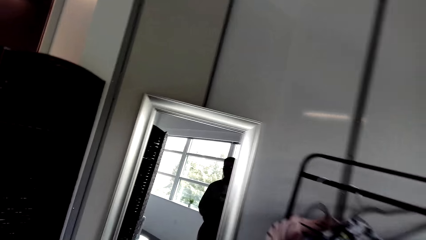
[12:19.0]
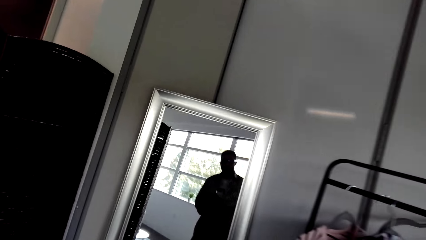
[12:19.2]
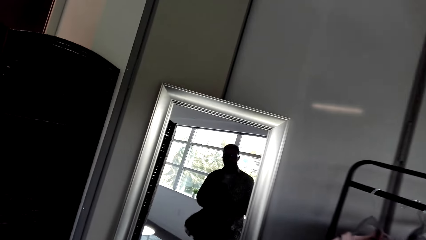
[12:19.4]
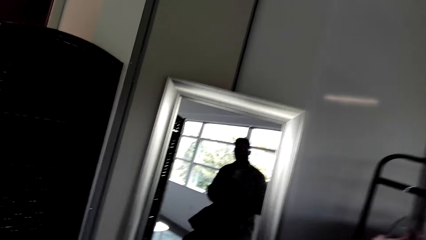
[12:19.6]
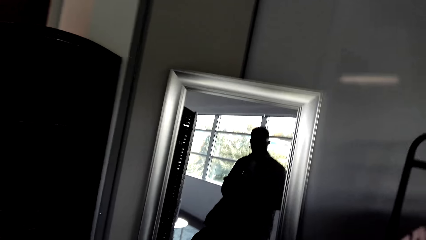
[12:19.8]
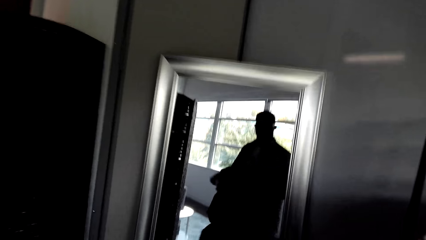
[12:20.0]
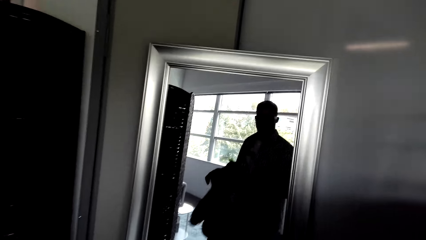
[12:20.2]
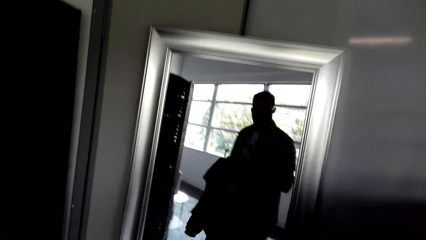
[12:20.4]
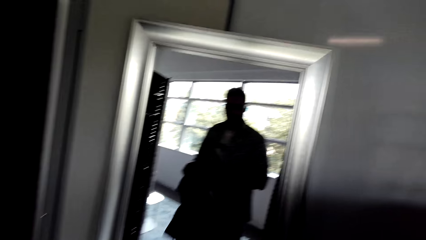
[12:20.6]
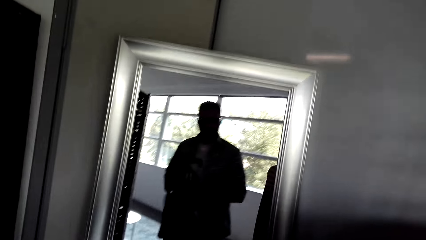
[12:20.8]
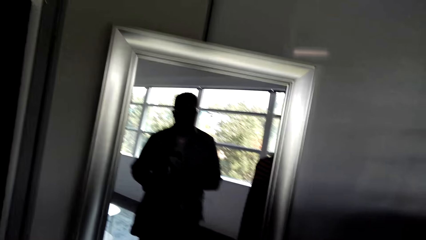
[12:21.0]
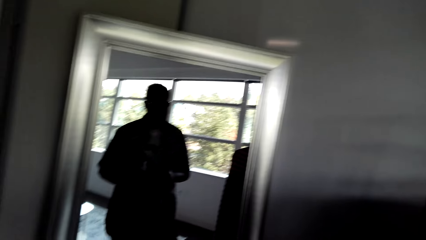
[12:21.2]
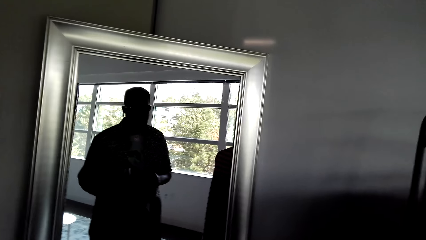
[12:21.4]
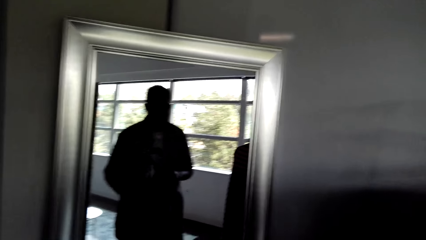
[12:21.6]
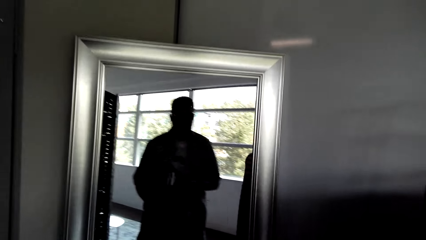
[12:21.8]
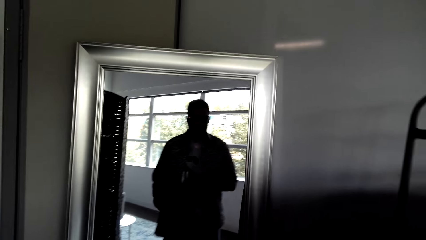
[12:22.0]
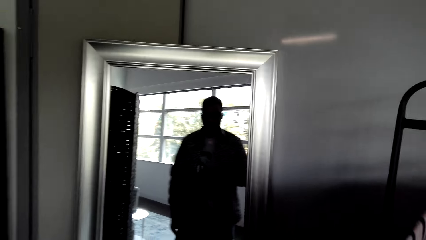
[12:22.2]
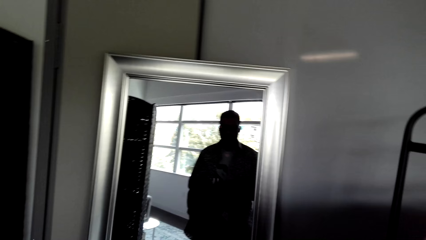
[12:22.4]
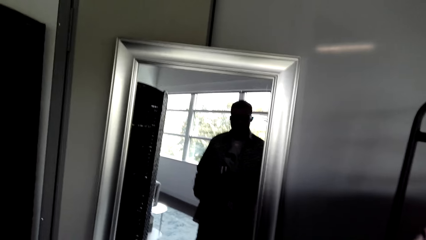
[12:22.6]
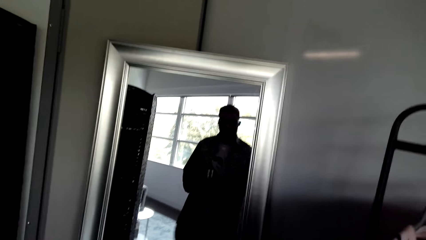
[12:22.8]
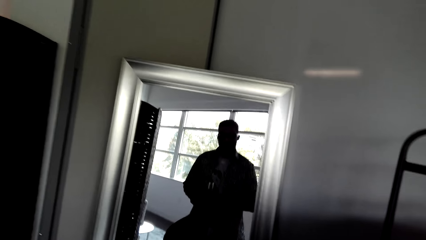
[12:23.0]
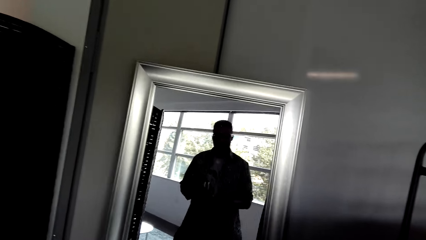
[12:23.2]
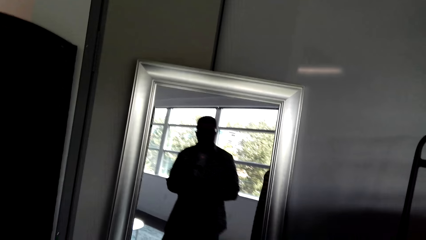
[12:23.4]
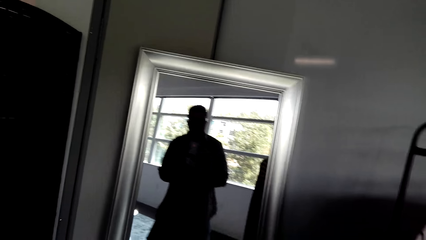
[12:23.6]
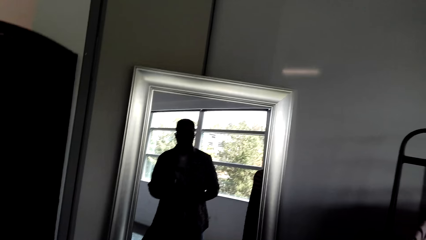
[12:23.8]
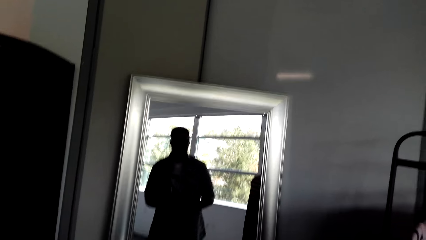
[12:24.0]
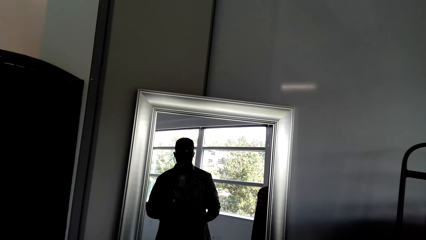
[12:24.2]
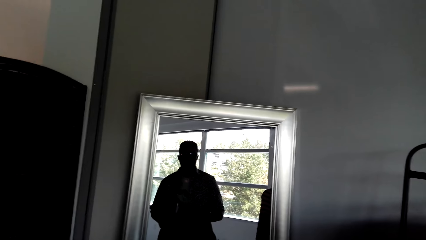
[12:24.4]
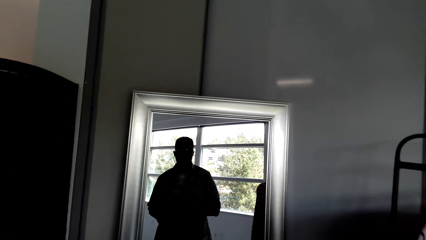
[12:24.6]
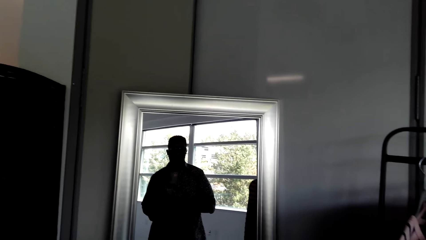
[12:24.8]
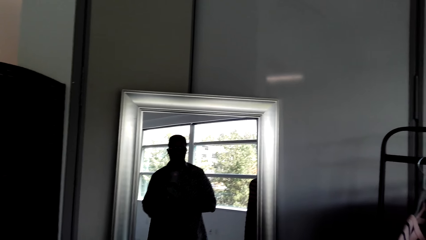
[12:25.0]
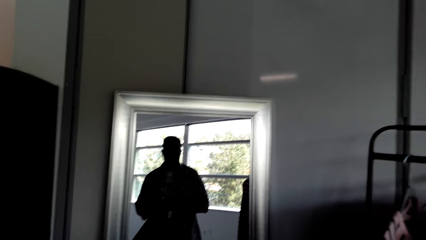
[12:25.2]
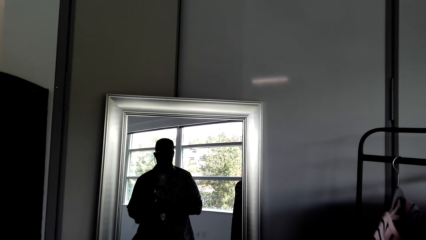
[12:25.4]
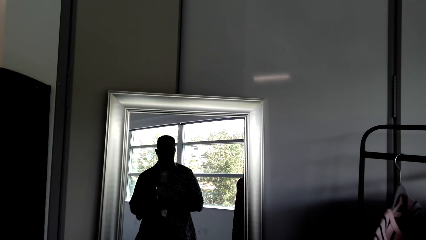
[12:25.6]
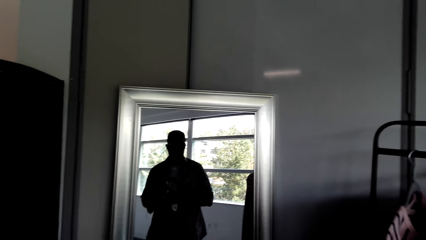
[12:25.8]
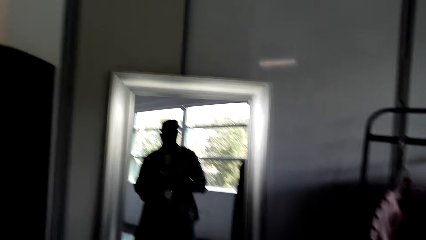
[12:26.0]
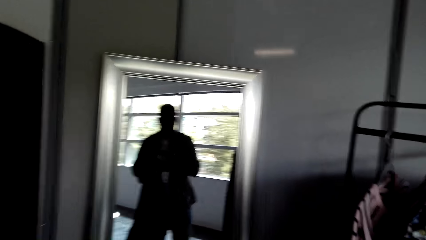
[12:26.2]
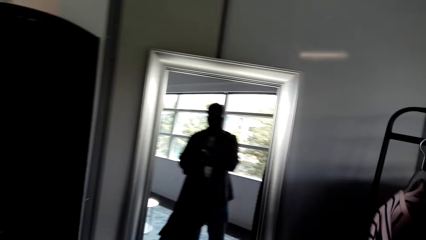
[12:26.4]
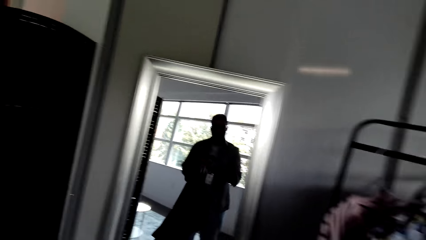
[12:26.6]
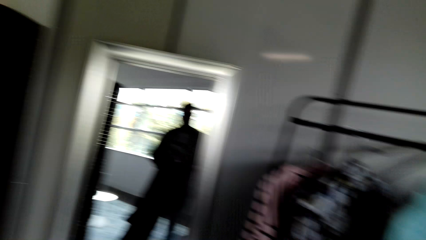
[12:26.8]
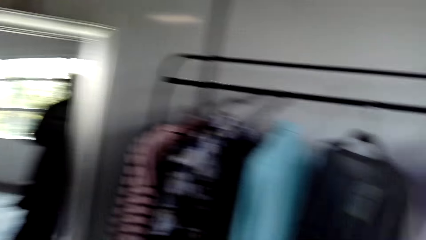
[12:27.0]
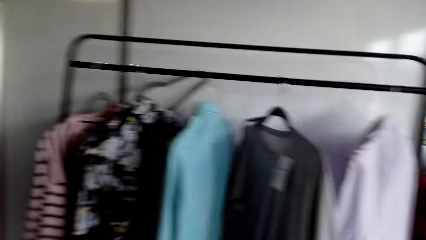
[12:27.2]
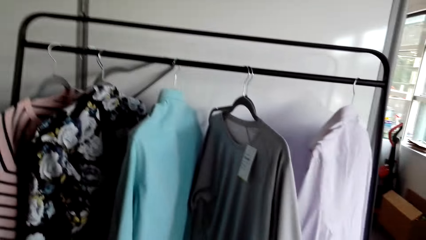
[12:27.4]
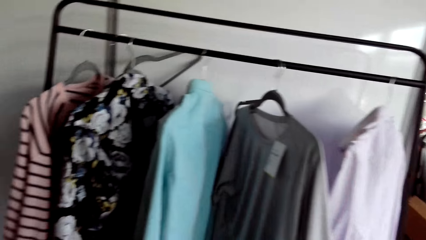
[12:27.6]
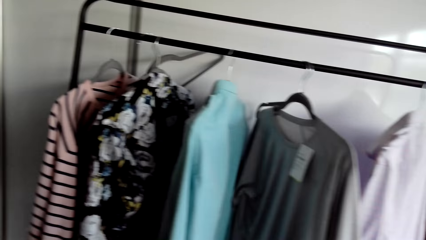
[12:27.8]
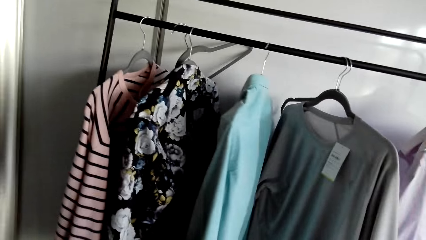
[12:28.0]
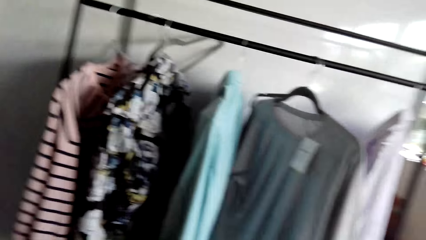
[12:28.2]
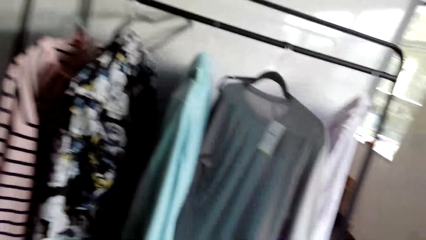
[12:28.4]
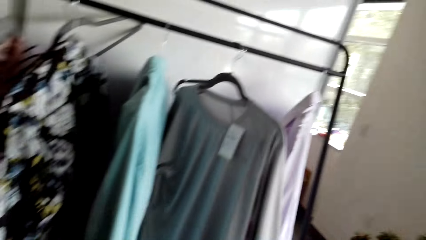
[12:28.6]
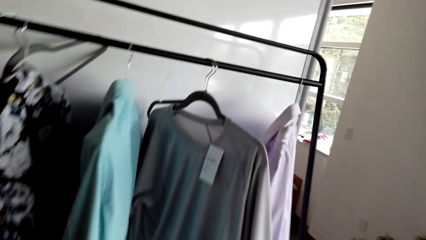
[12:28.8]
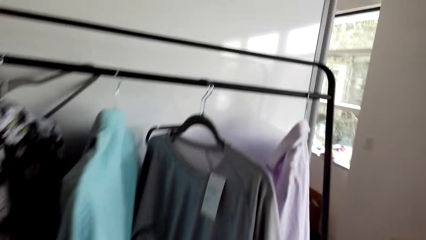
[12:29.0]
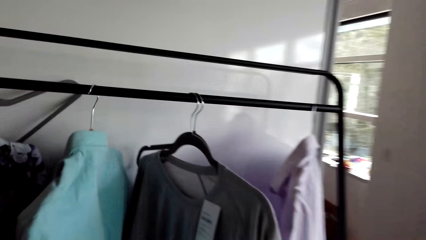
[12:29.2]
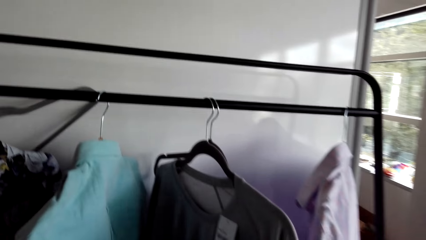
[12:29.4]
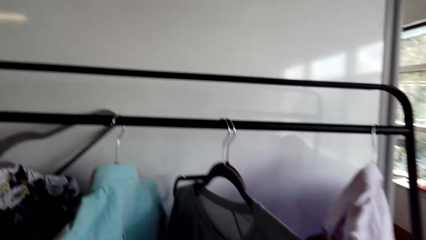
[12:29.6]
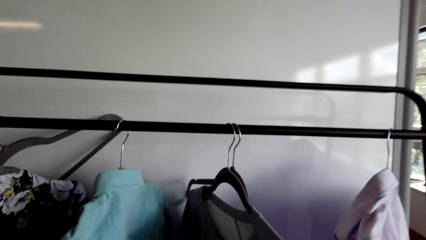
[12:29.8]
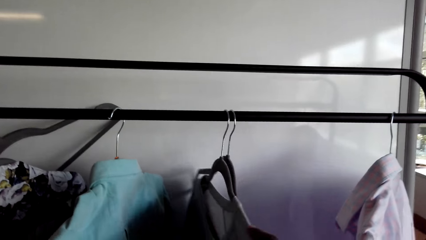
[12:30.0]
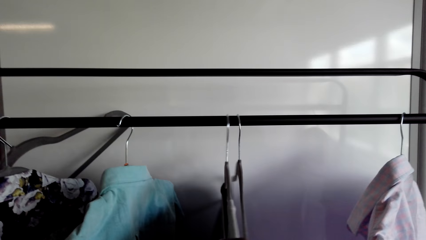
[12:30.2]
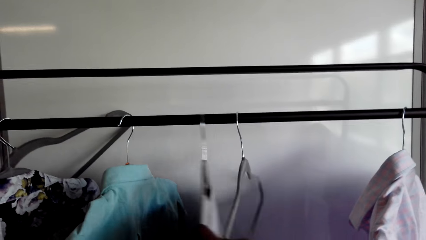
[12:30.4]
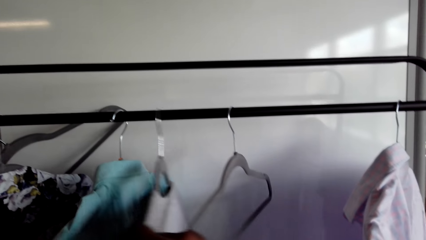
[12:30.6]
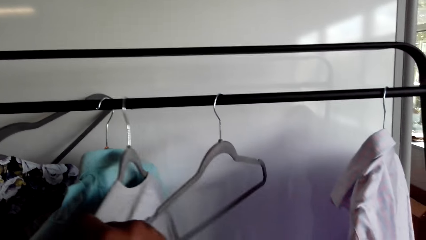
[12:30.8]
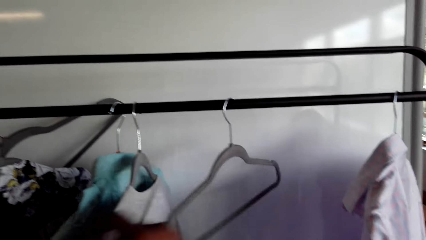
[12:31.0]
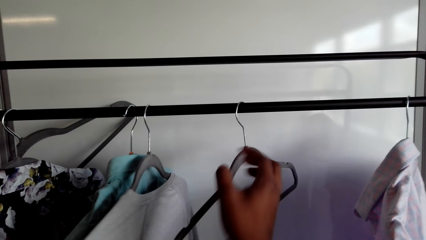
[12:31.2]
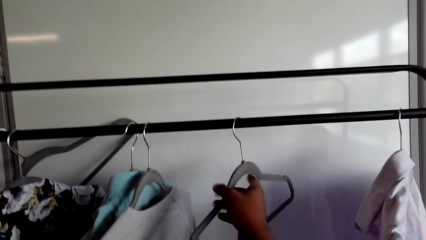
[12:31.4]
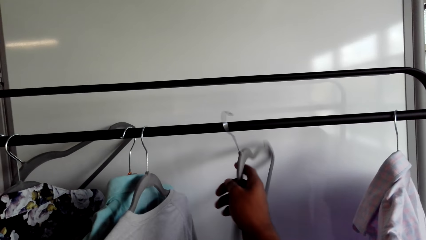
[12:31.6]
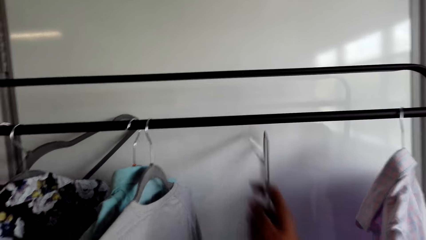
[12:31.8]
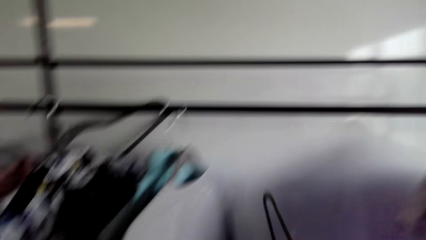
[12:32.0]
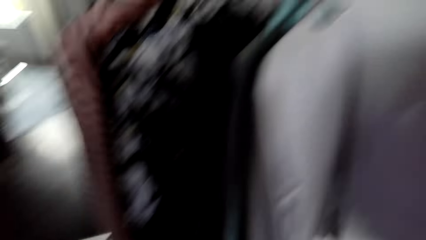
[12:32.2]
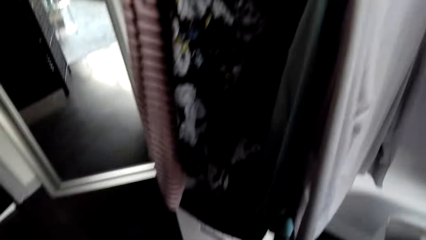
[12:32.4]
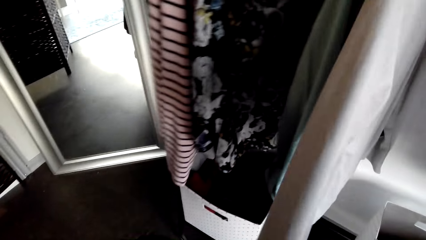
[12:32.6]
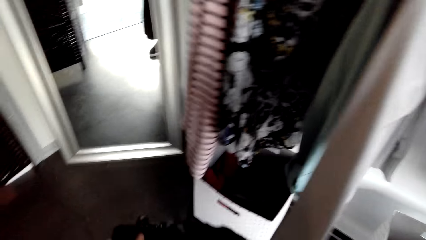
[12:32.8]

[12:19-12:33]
The camera wearer lifts the jacket. They walk around. They look at the mirror. They lift the jacket. They look at the mirror. They walk around. They touch the clothes. They lift a hanger. They put the jacket on the hanger.

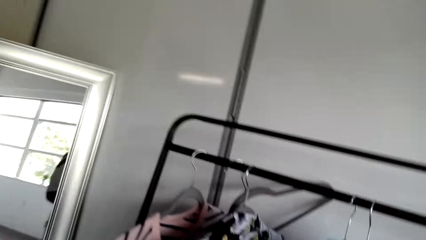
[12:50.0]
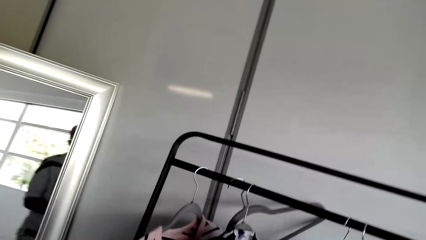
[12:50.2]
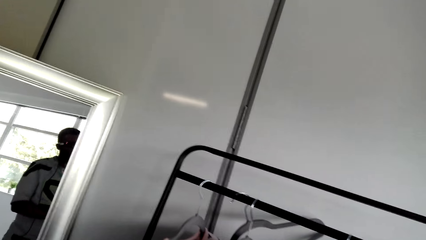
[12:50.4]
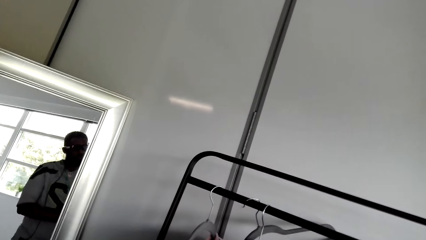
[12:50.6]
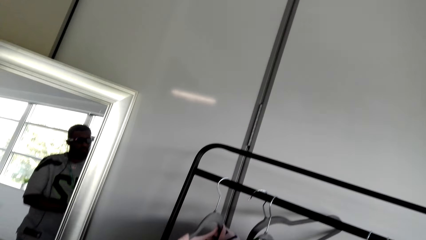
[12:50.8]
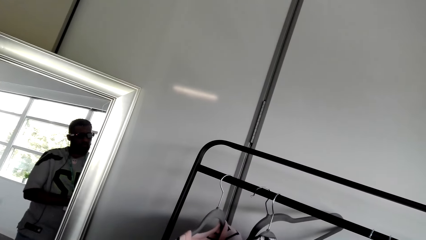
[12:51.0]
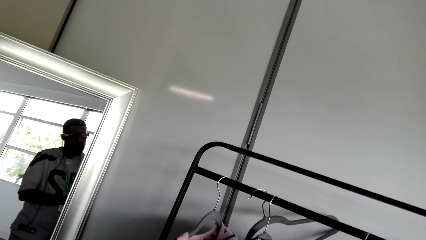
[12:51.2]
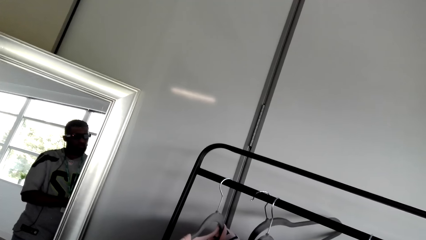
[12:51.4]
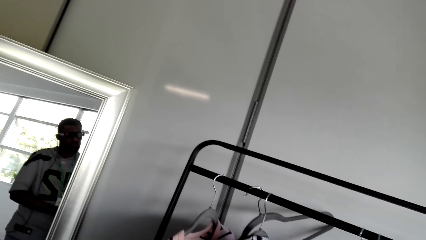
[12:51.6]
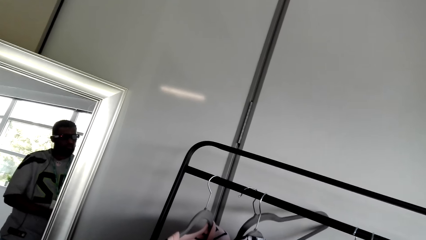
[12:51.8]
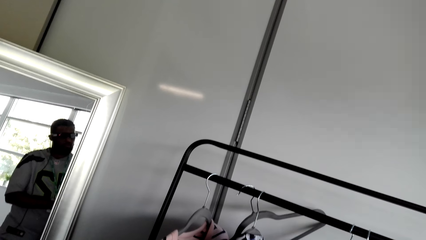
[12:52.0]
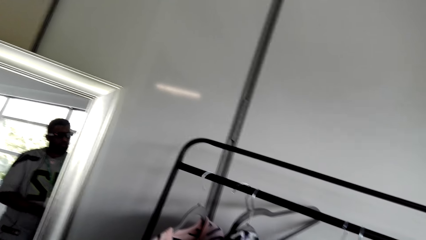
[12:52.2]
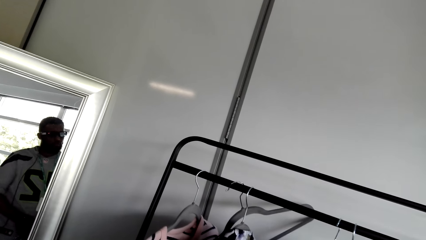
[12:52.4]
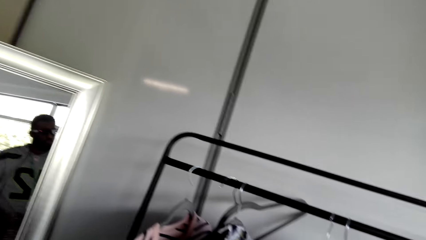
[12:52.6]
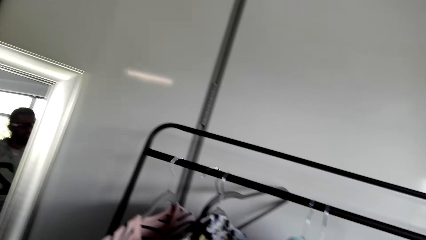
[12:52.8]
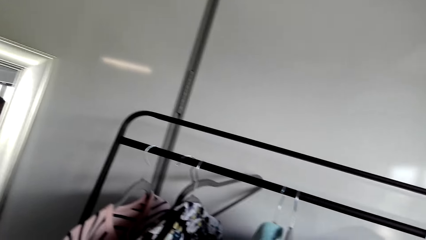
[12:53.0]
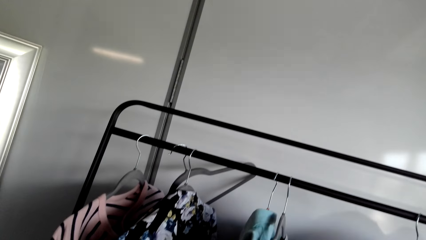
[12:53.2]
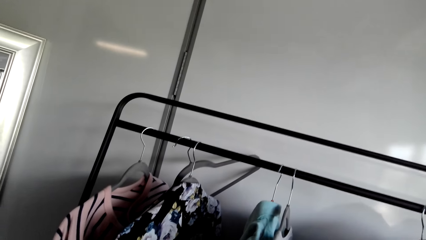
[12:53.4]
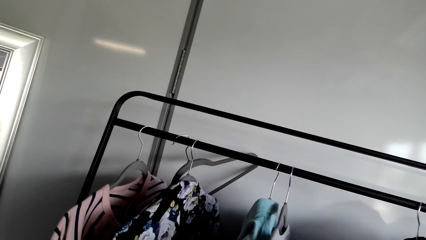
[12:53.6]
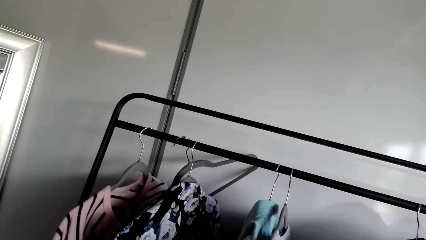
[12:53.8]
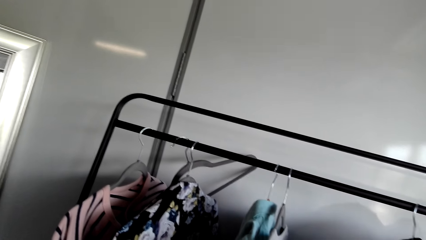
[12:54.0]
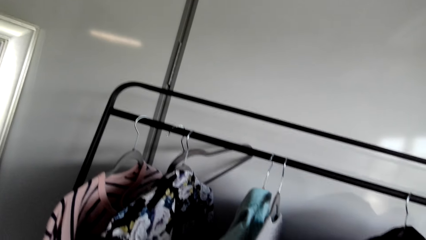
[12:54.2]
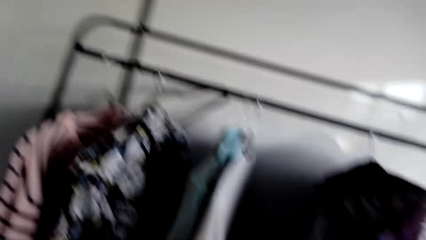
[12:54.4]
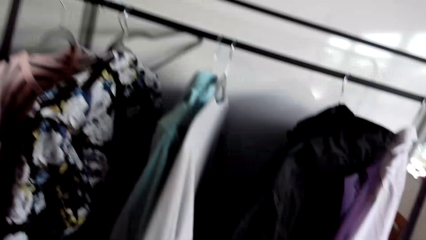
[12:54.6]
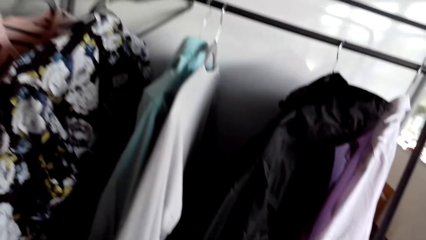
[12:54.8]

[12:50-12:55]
The camera wearer looks at the mirror. They look at the clothes.
